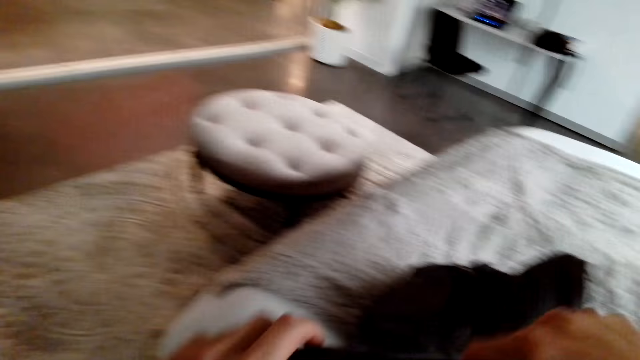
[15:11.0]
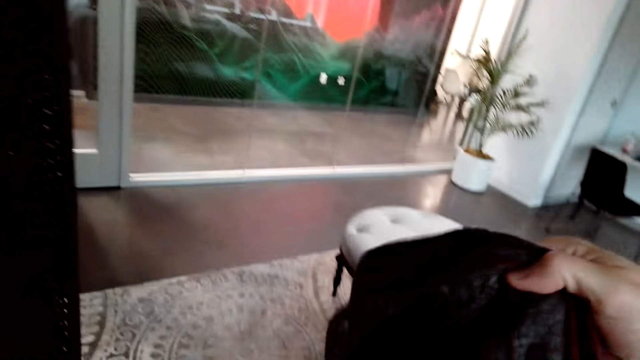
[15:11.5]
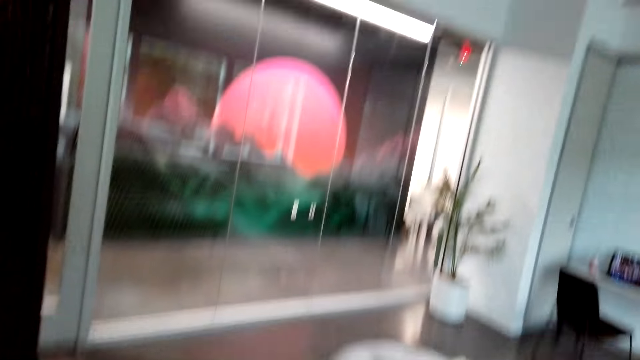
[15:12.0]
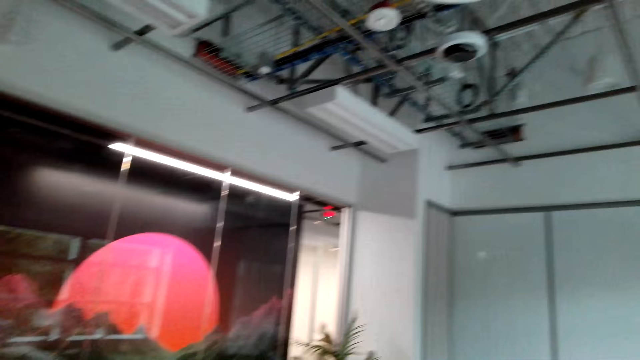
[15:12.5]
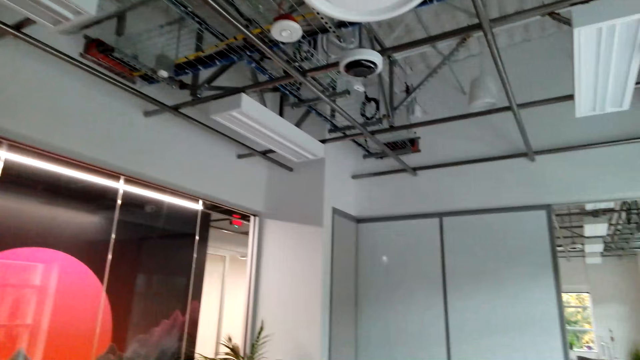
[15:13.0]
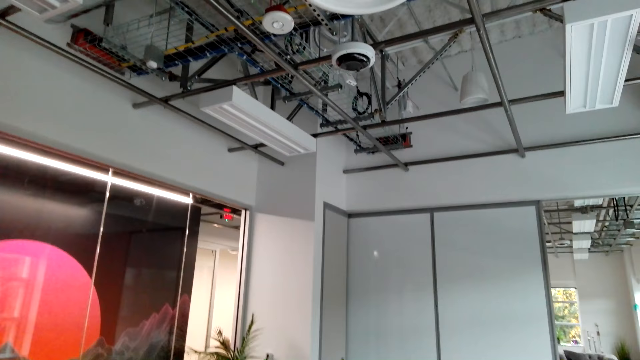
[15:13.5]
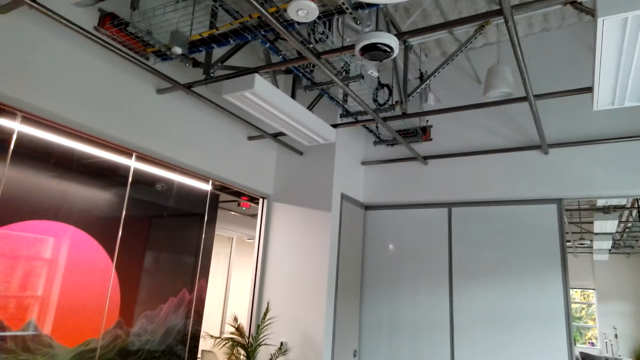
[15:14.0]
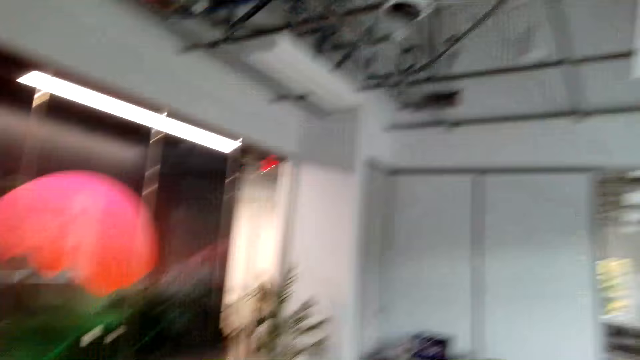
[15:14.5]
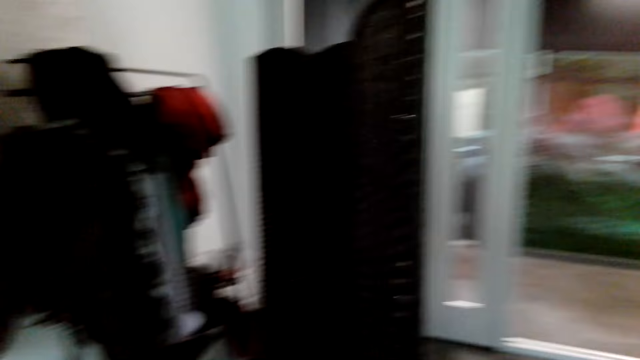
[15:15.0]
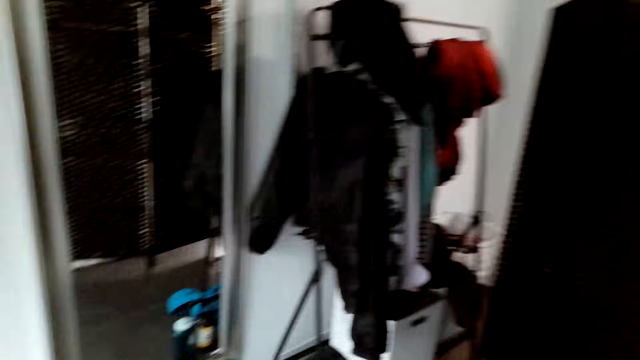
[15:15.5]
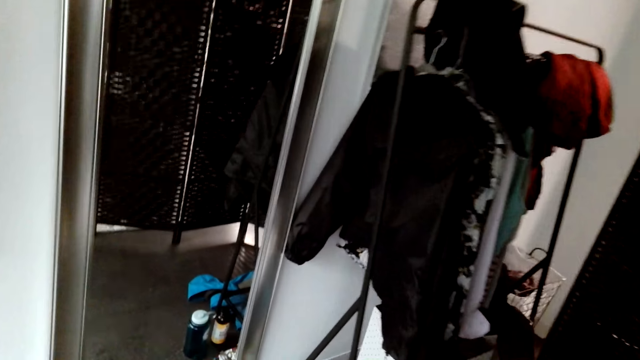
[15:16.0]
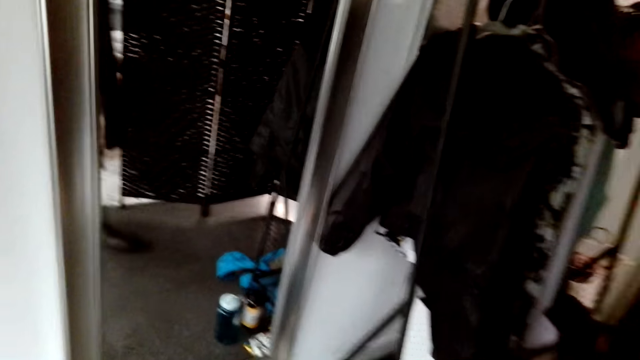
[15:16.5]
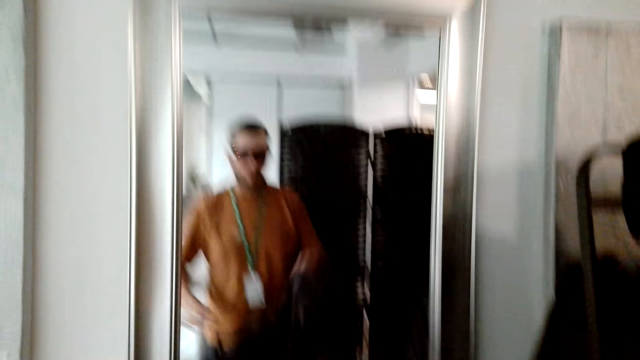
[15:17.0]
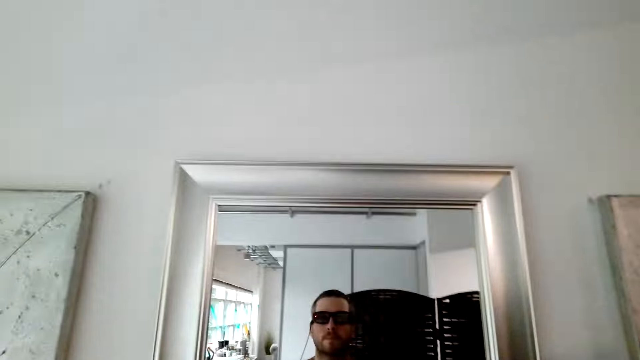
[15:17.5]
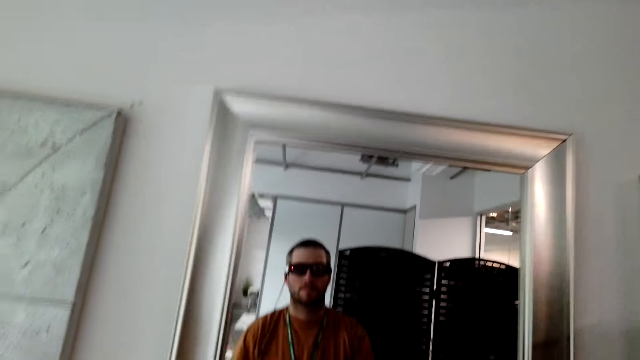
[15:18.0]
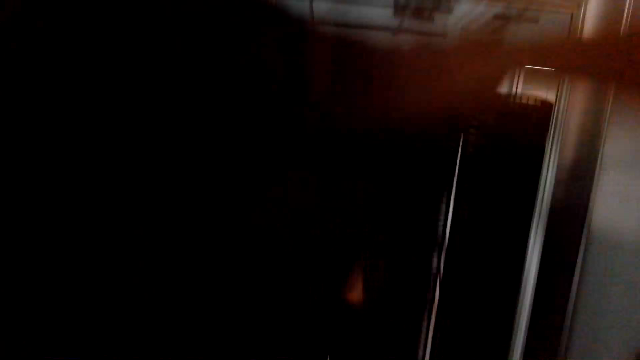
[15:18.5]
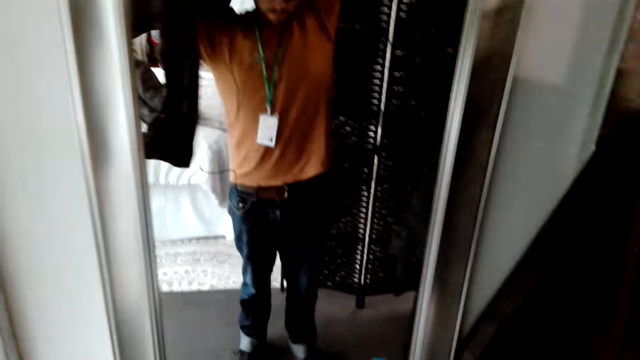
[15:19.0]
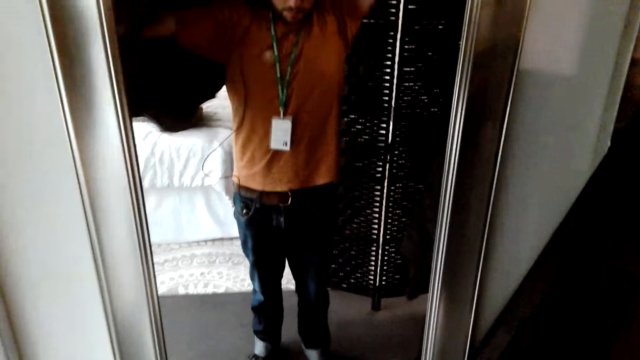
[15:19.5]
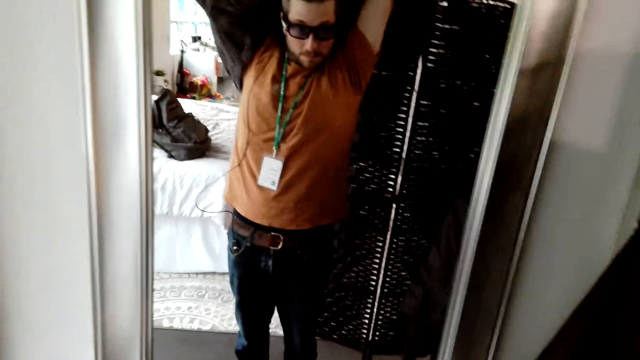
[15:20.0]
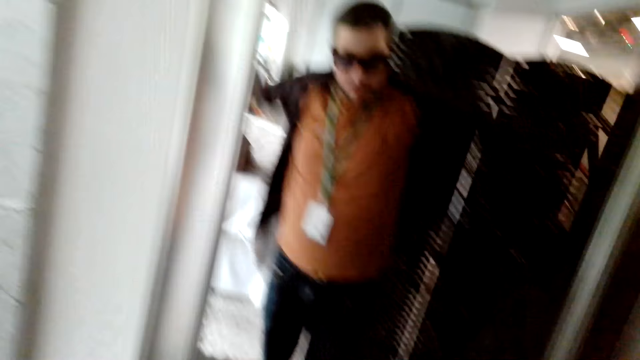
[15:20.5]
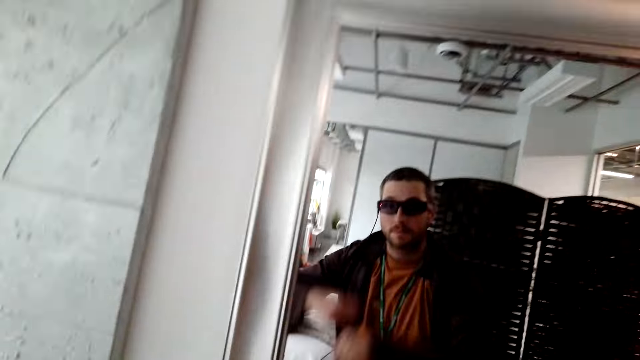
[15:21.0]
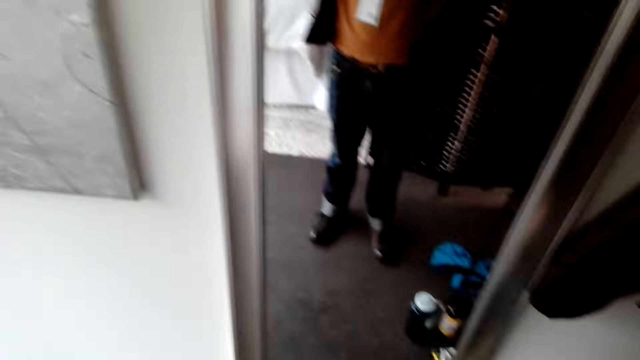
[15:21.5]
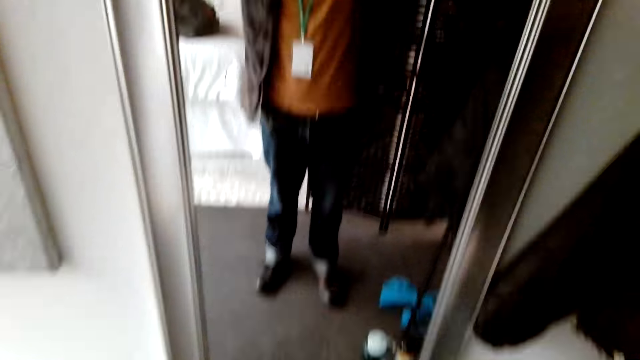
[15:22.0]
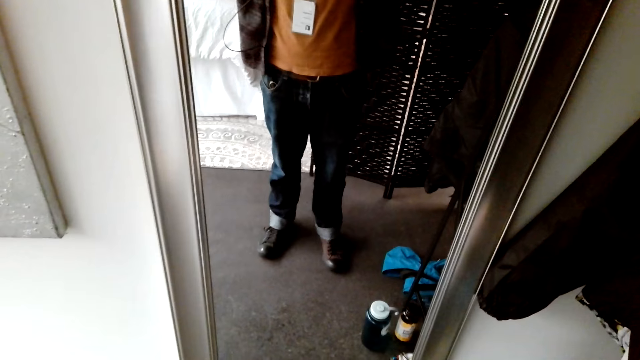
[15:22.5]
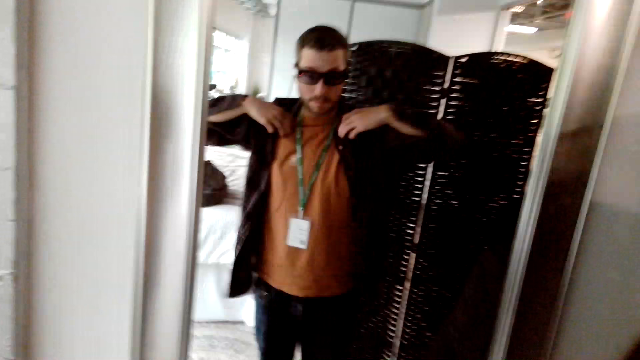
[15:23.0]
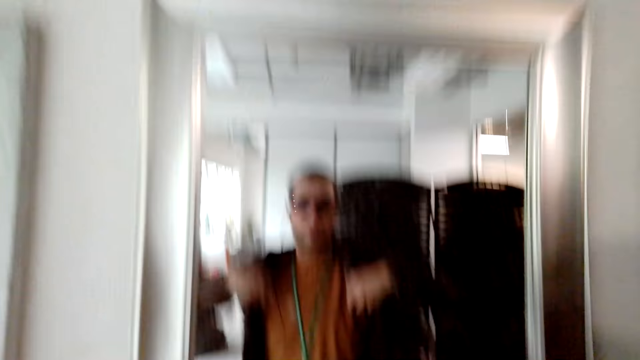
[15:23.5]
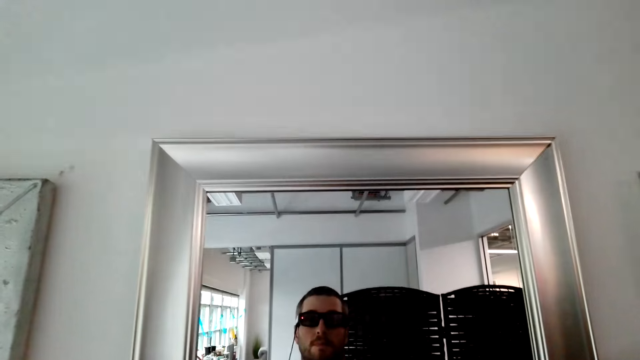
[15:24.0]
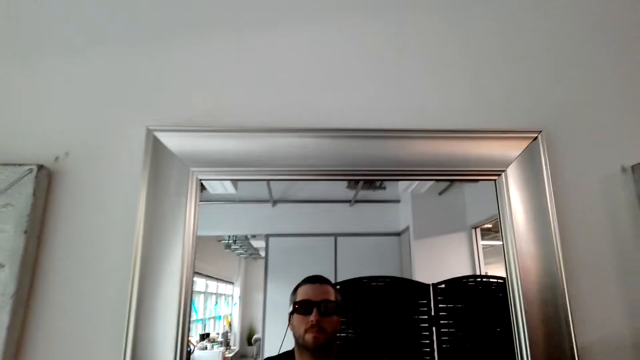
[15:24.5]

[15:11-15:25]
The camera wearer stares at the roof. They look around the house. They wear the shirt.

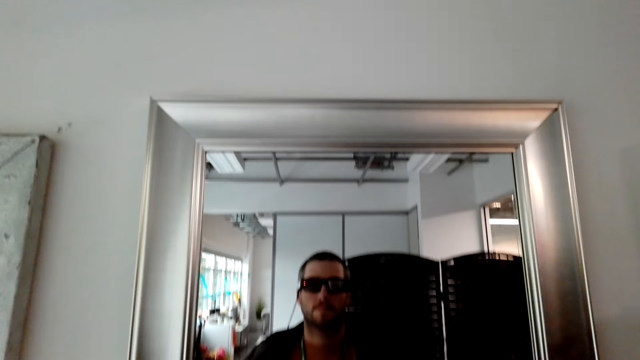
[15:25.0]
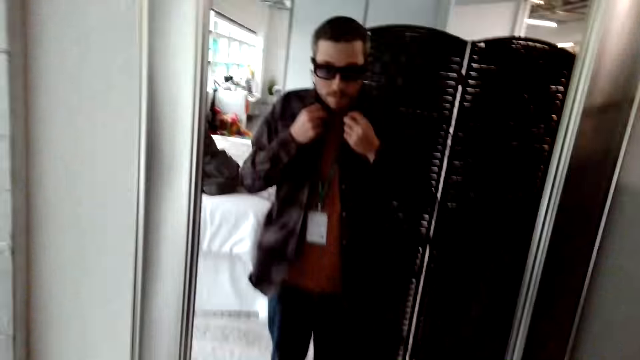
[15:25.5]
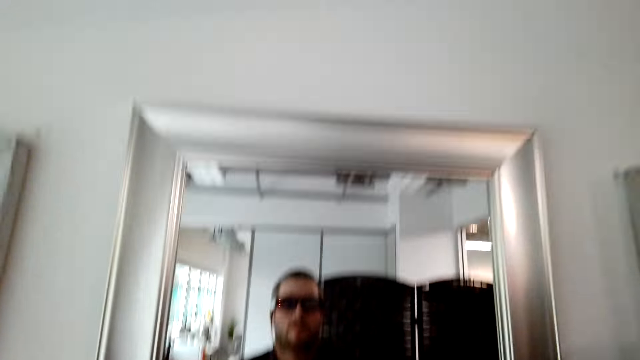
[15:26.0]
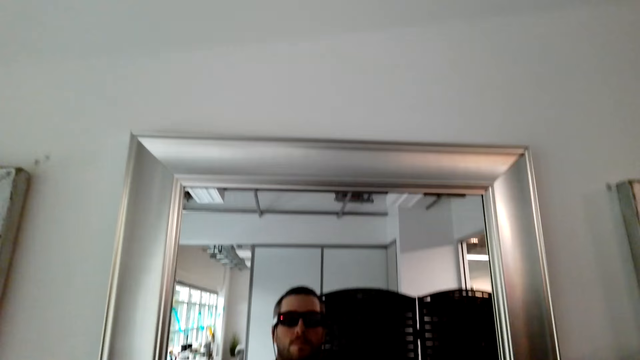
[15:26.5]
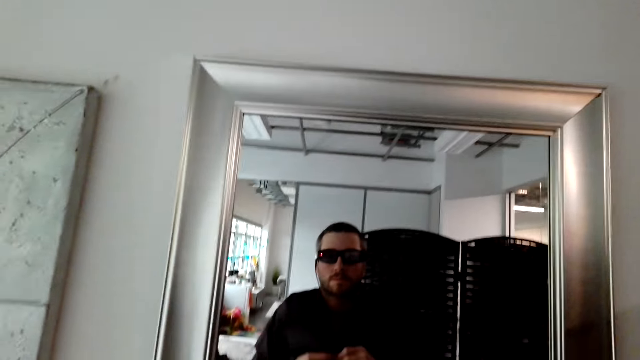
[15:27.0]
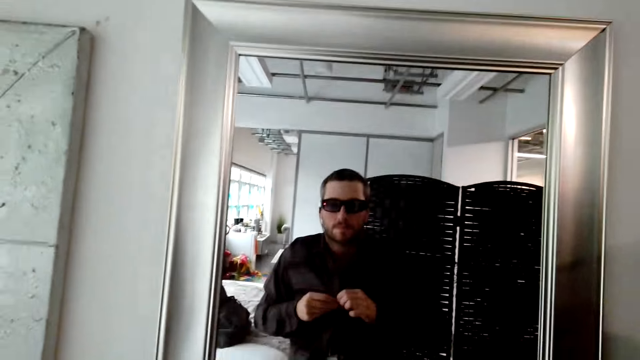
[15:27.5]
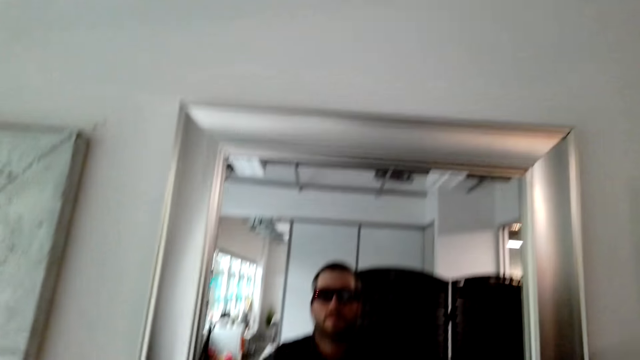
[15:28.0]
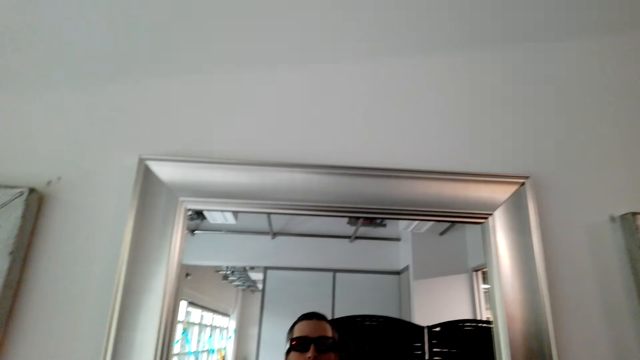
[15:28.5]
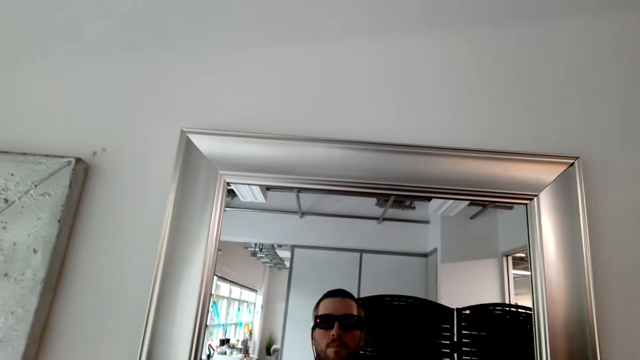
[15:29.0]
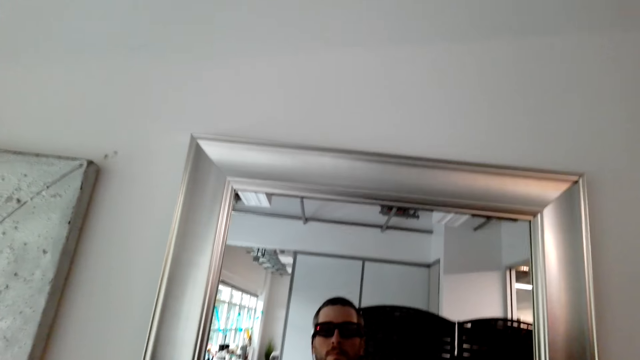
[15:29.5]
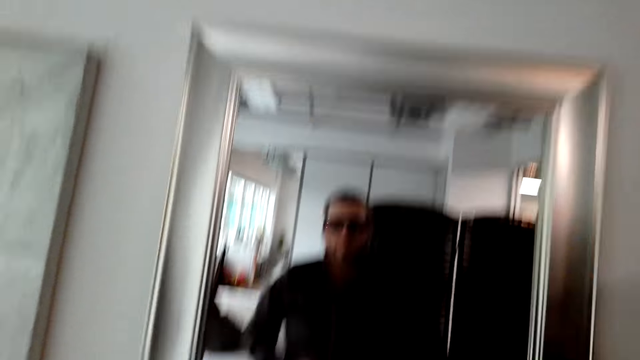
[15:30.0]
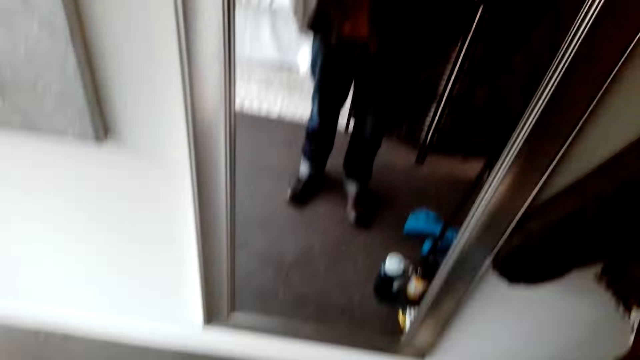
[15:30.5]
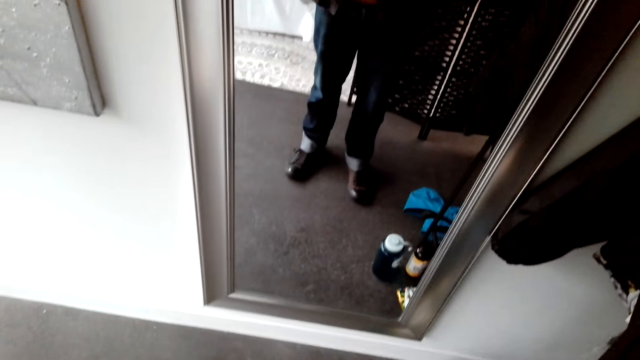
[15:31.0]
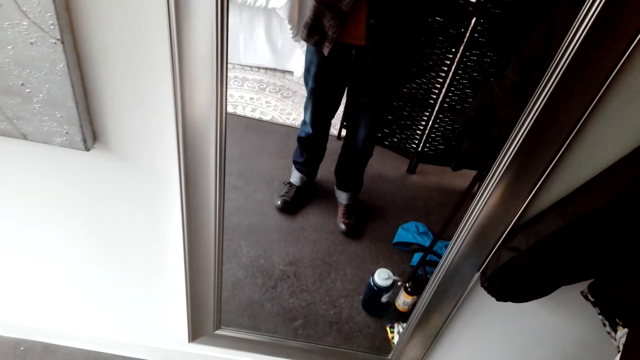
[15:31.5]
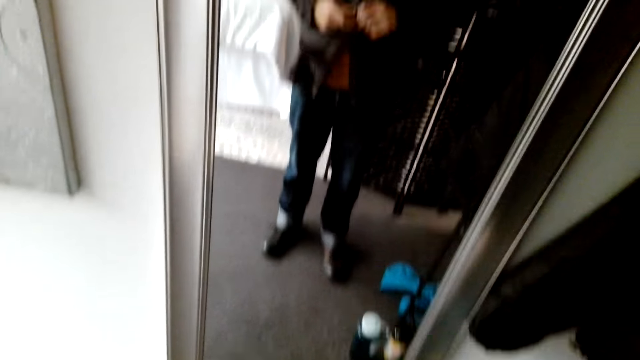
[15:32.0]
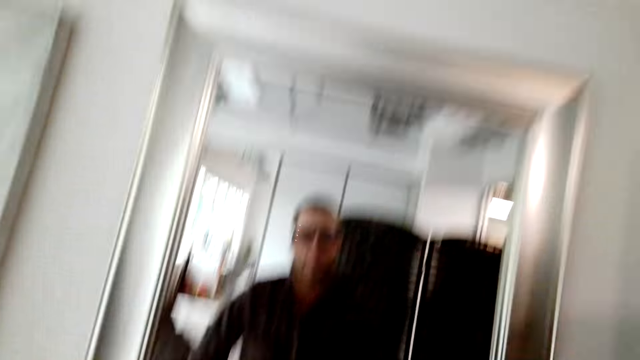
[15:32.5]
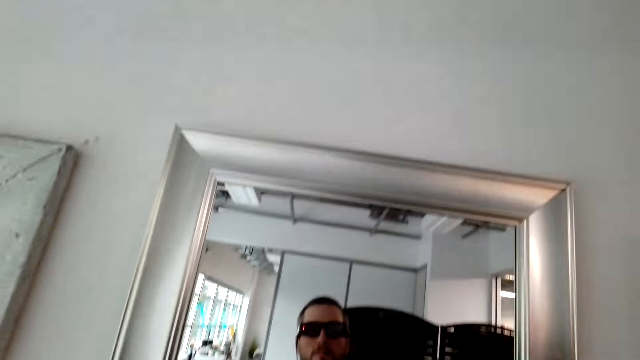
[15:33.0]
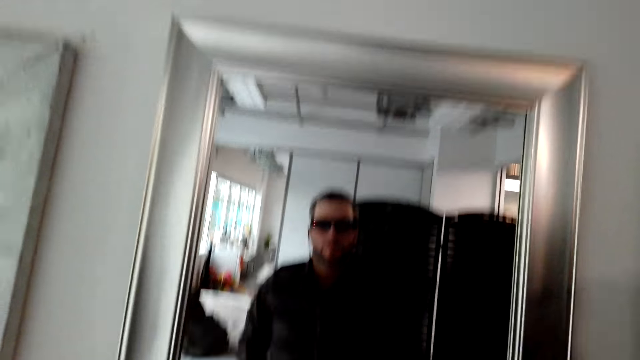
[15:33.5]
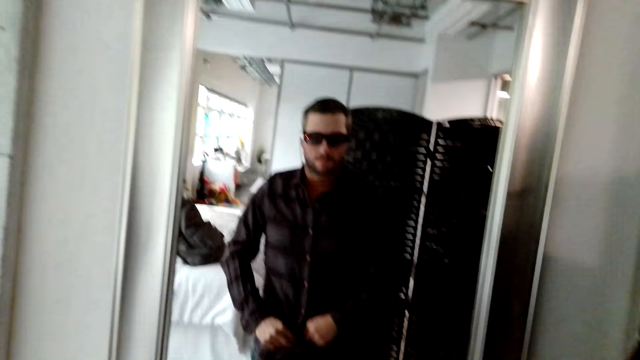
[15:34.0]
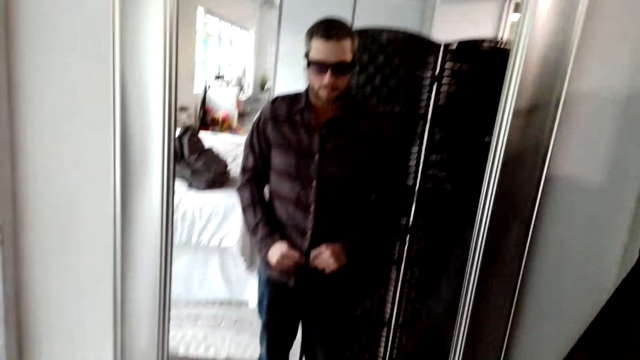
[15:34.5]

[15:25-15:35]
The camera wearer stares at himself through the mirror. They button the shirt.
